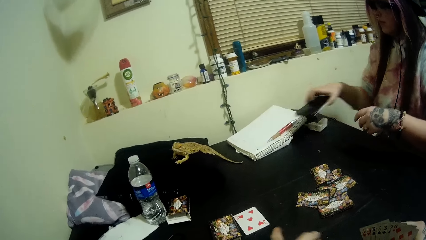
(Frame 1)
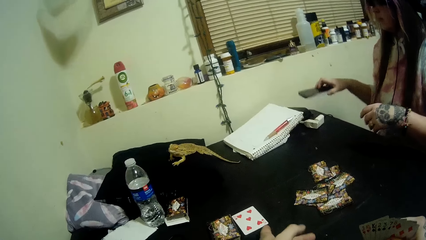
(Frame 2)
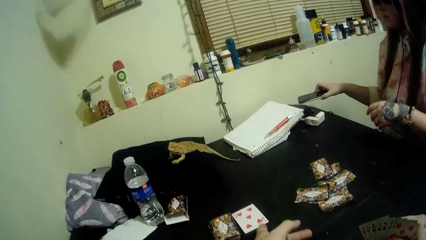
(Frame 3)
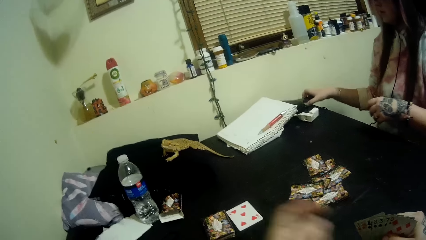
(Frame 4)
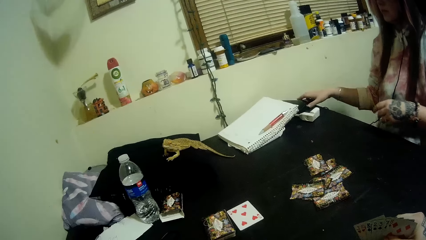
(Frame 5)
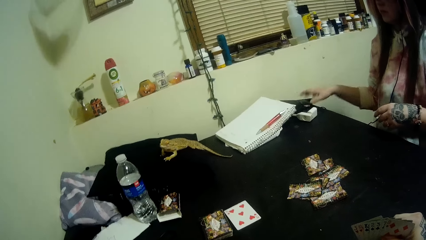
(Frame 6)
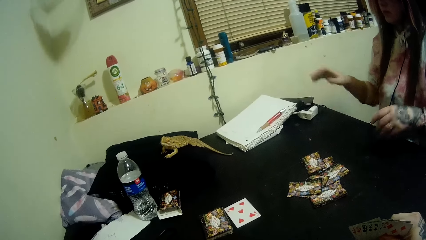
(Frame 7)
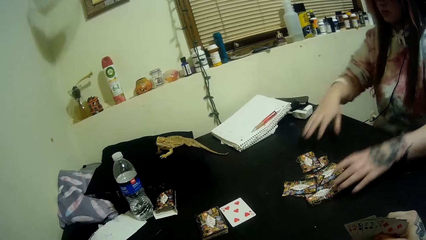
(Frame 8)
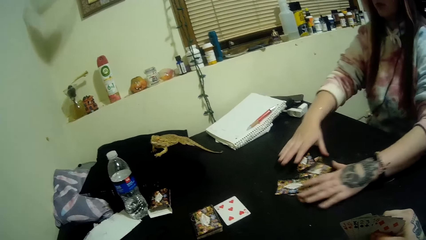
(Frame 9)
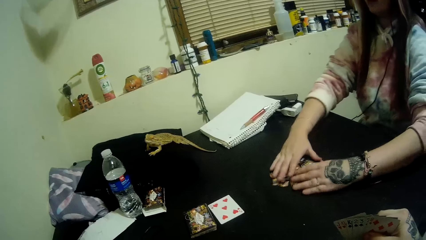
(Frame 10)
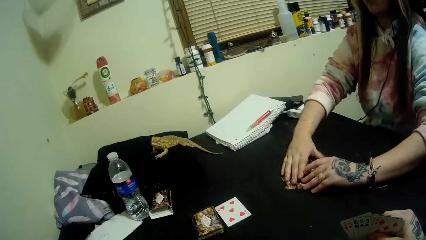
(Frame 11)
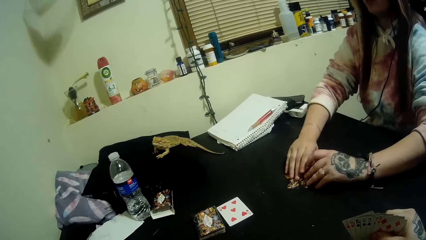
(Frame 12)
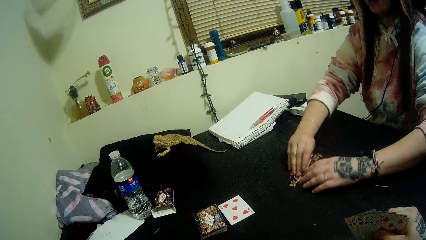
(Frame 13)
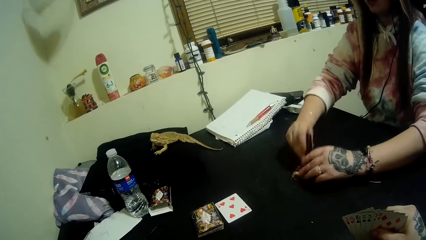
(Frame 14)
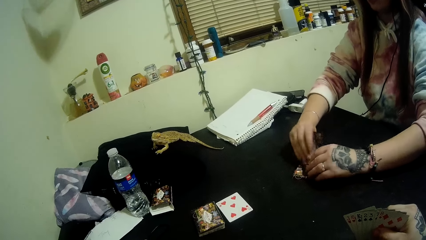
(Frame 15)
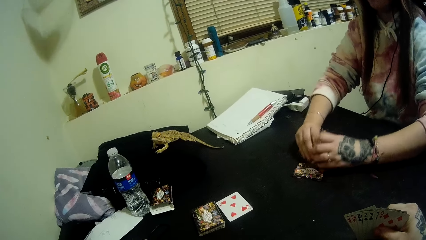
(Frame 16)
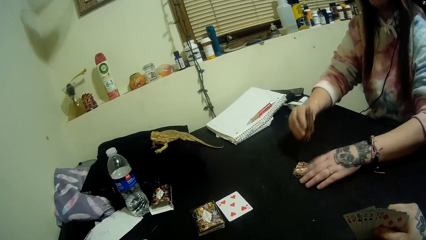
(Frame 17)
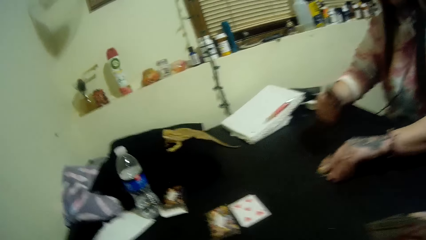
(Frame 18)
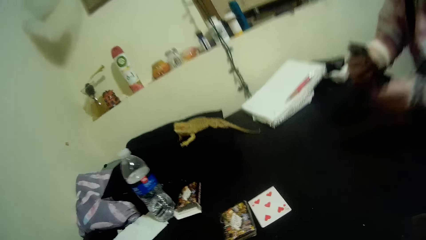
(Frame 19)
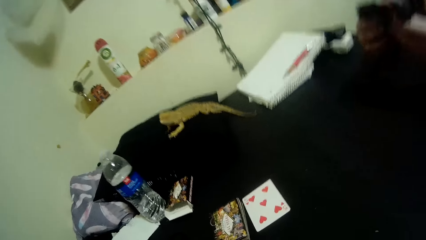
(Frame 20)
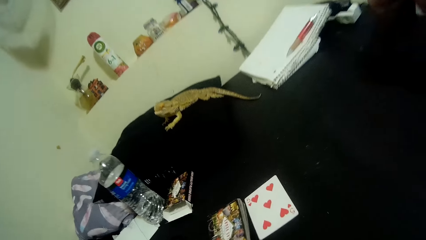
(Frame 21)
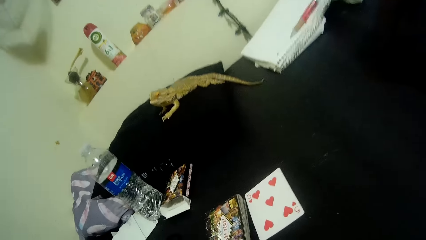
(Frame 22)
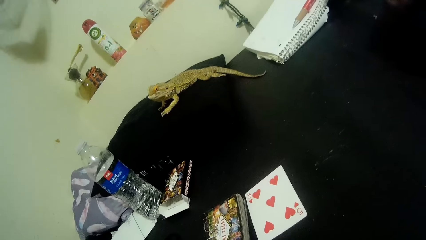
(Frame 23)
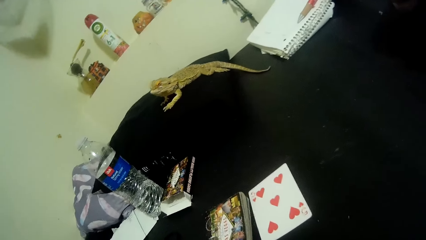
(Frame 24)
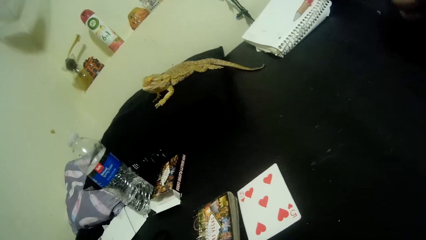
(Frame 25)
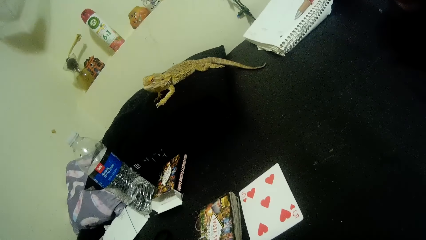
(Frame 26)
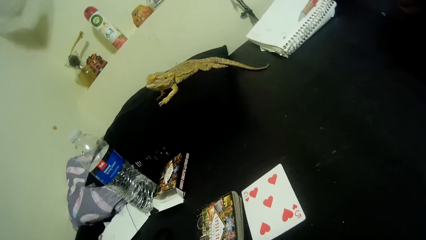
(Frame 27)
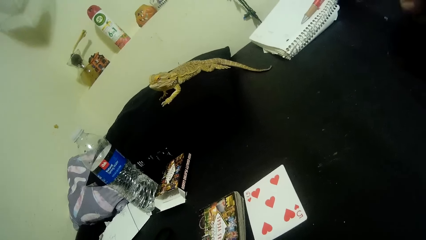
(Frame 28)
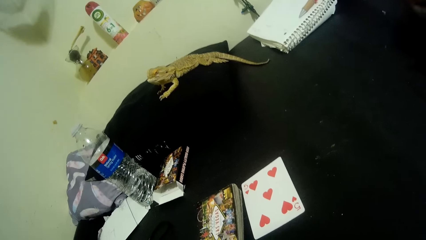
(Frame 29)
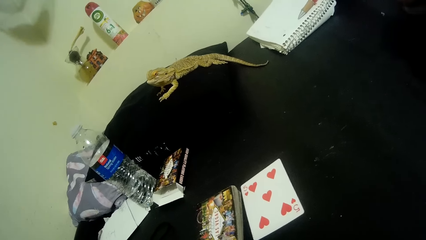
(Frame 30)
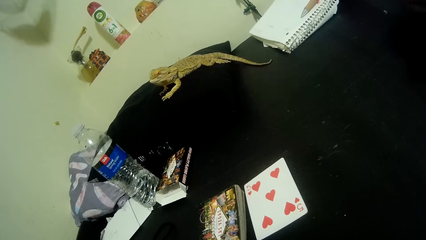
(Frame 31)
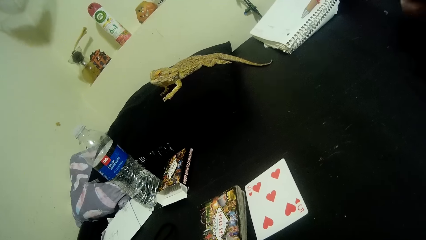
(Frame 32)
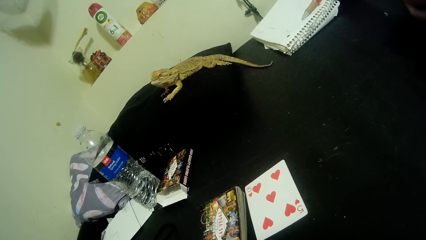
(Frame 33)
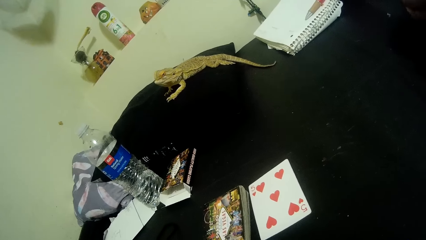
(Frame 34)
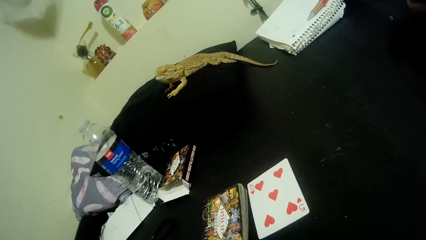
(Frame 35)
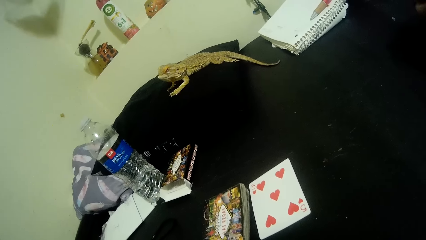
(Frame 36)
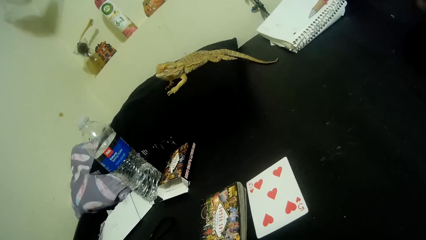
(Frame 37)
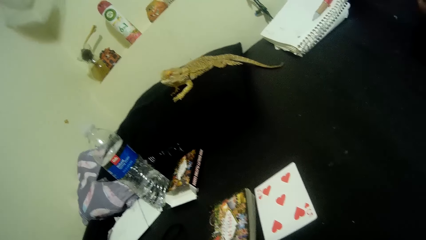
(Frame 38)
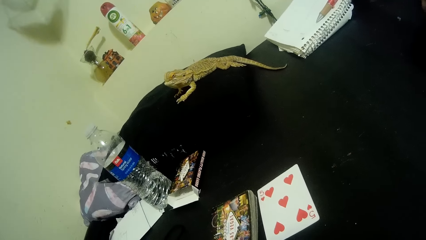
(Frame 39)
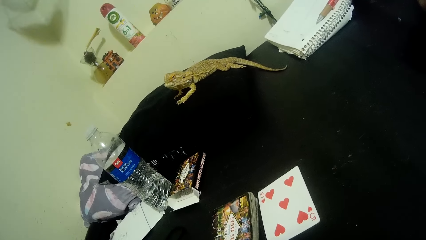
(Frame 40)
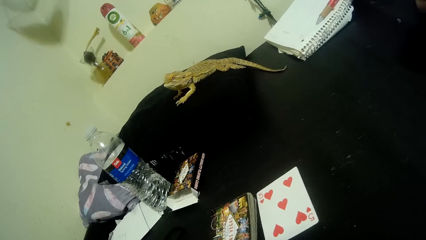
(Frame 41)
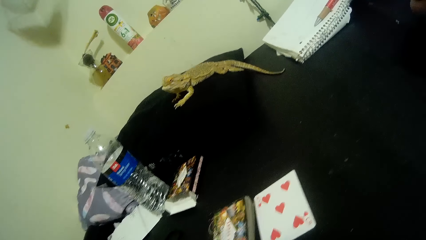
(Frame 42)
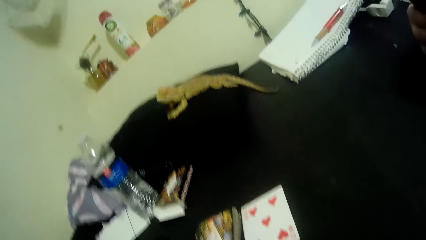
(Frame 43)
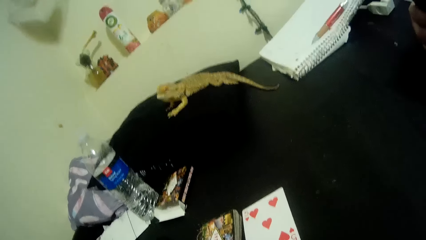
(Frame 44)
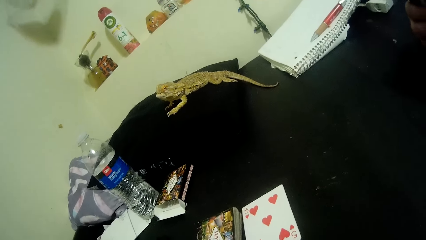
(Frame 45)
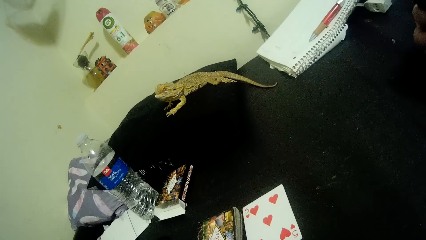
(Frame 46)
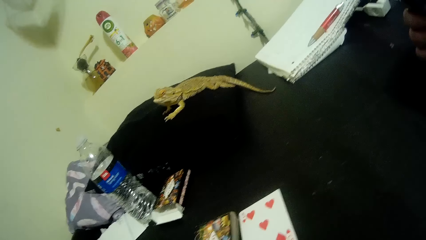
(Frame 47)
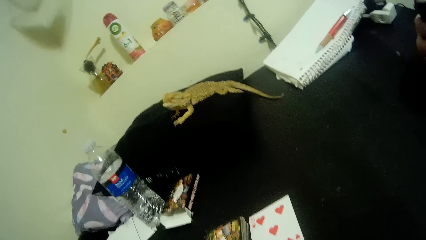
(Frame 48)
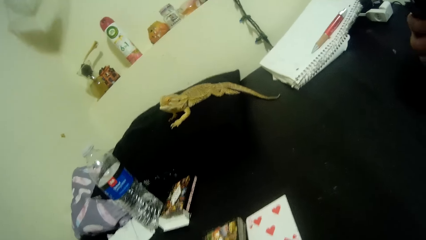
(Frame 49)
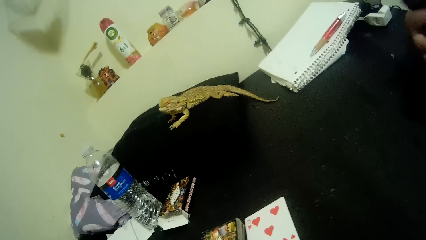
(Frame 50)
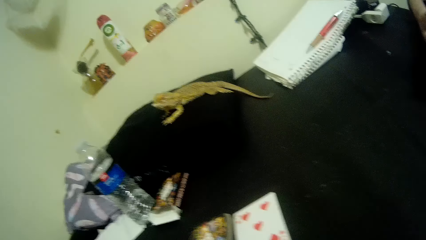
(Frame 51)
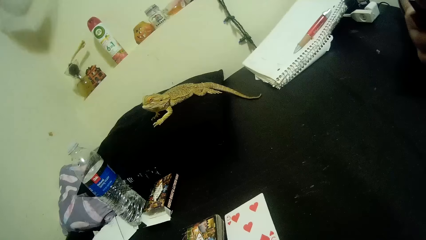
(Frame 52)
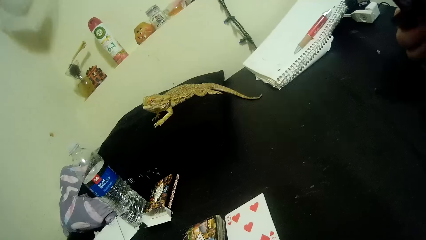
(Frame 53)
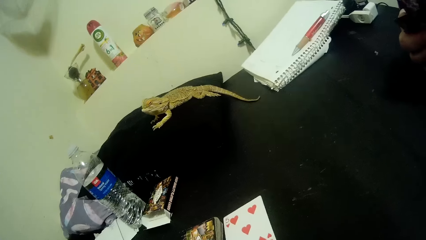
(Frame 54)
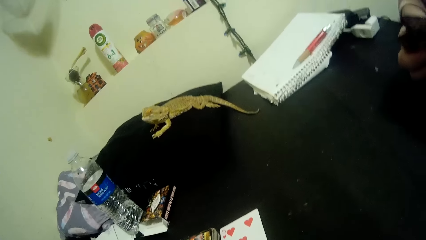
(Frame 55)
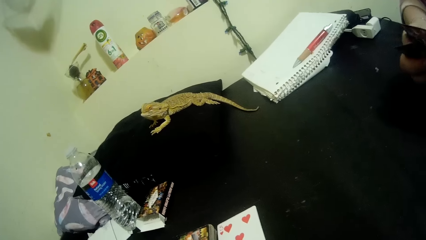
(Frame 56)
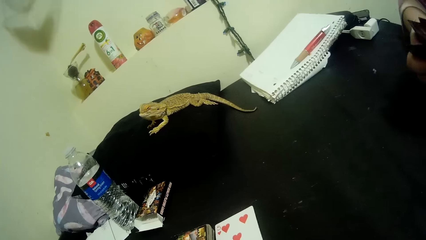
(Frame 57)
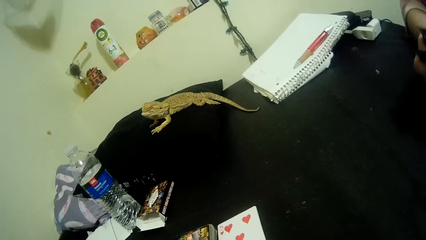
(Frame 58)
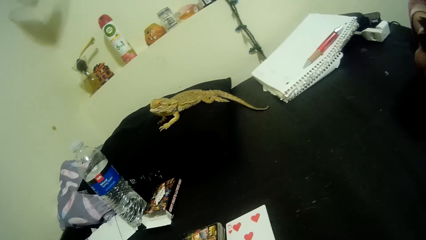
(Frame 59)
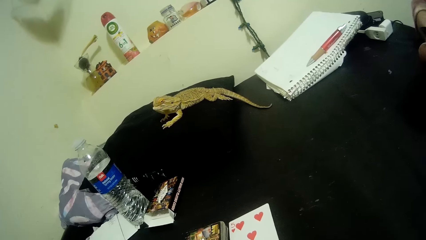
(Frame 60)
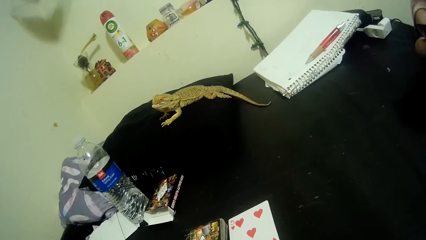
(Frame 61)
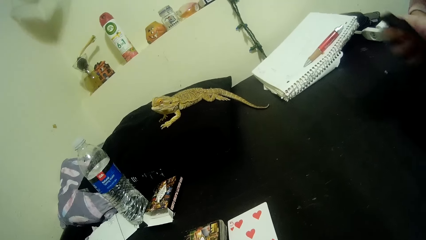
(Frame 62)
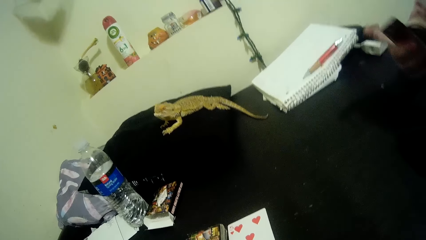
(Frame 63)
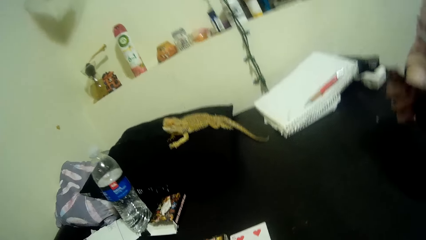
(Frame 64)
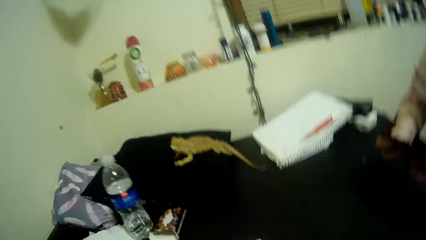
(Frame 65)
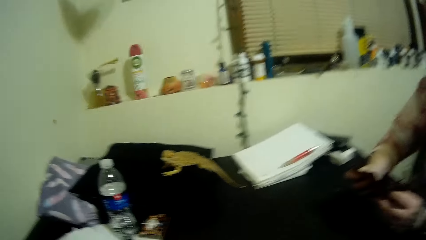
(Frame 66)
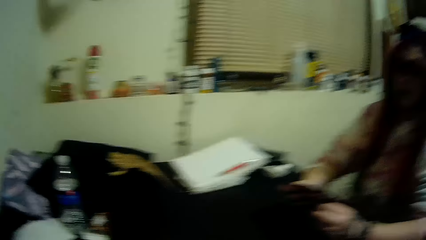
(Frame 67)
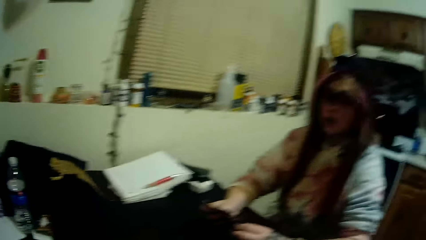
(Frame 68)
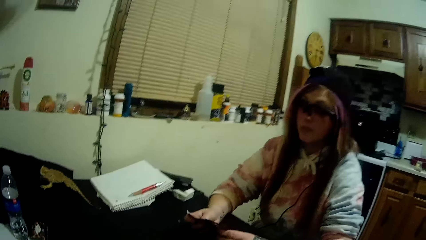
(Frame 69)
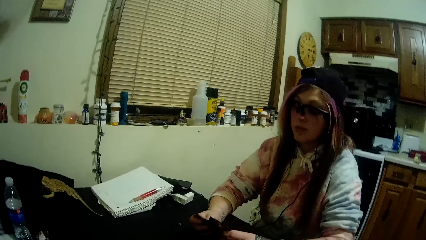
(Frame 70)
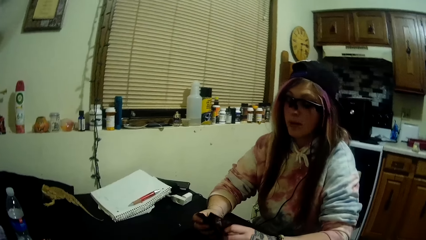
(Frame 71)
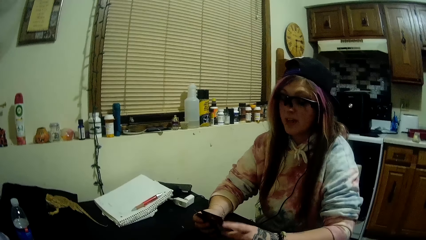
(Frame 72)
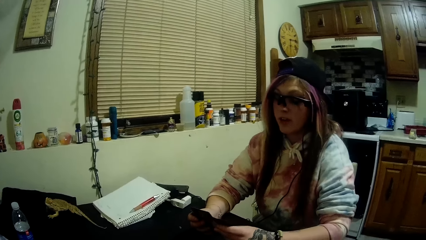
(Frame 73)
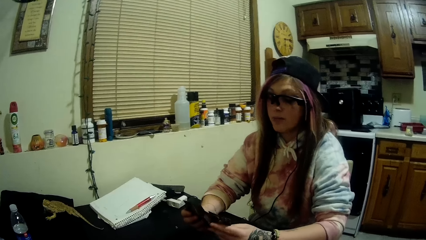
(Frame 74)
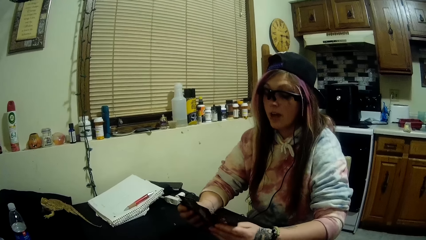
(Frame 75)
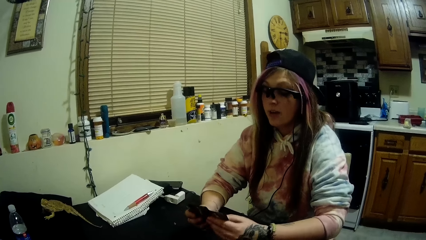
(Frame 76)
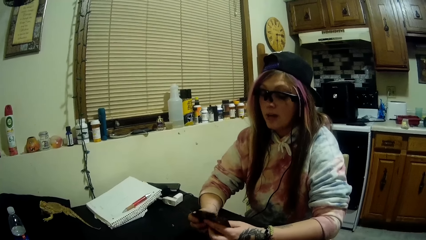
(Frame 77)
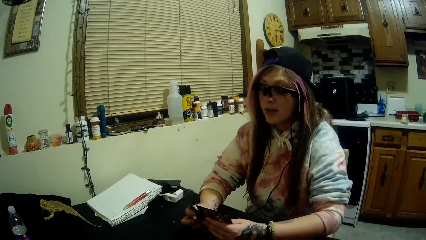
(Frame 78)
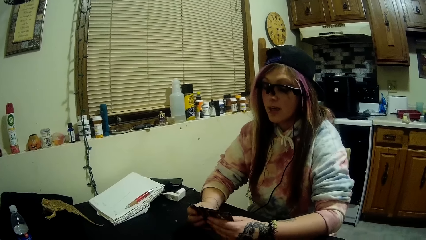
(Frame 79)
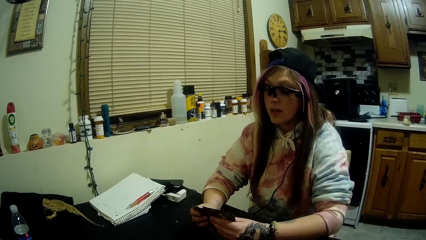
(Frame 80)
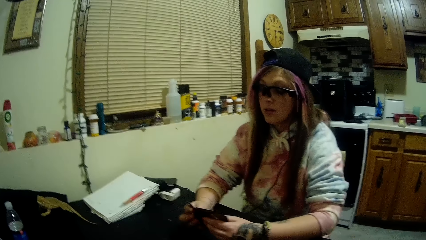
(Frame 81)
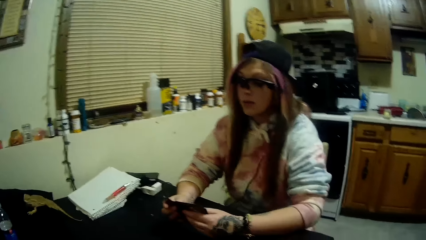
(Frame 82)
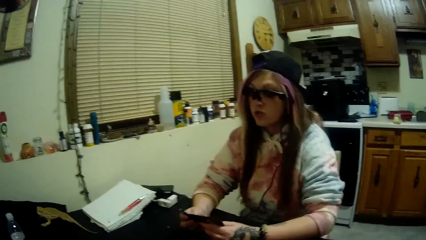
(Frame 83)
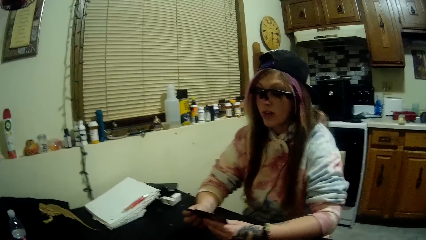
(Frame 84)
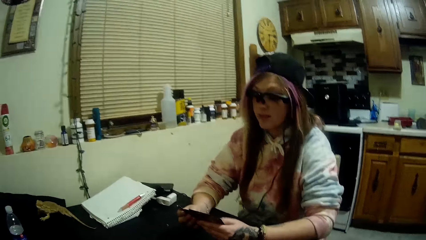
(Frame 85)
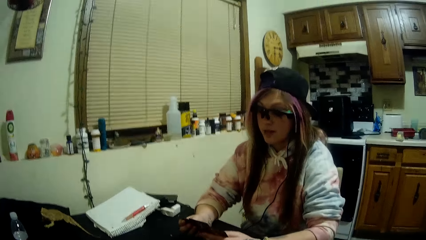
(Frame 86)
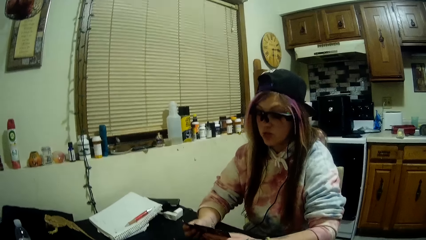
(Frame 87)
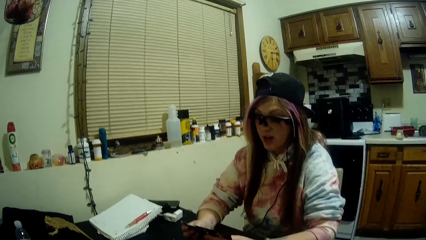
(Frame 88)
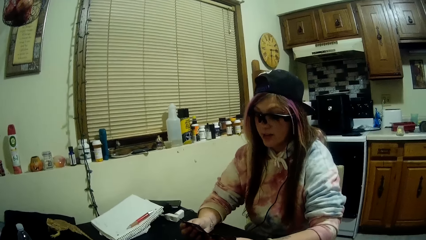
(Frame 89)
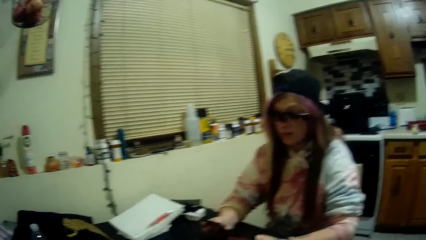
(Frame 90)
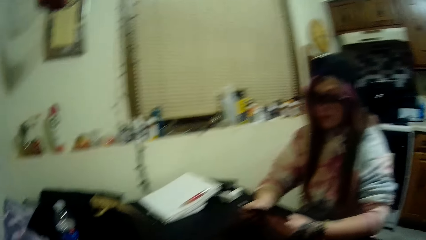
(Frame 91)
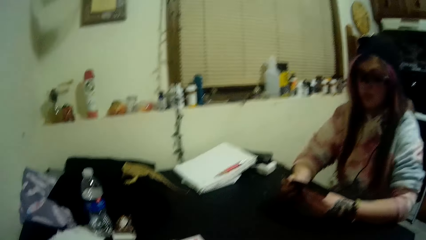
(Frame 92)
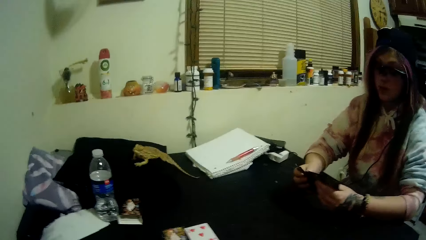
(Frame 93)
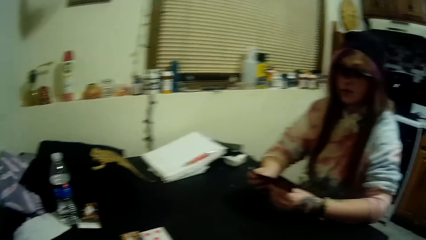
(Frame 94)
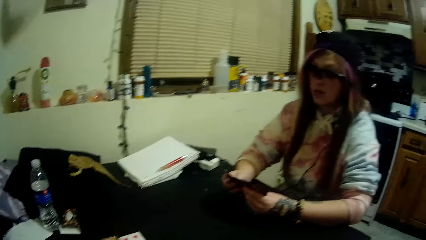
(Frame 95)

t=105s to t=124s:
A woman puts a phone on the table. She picks up her portion of the distributed cards with her right hand. She scans through the cards in her hands. She selects the cards.
